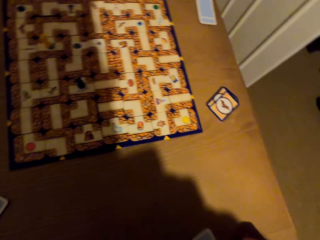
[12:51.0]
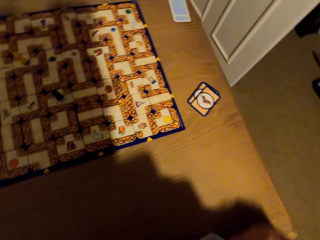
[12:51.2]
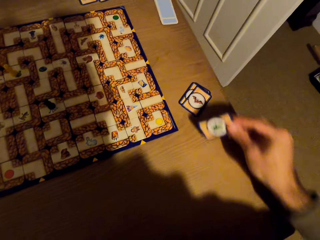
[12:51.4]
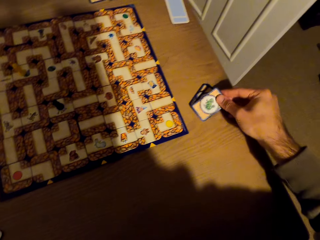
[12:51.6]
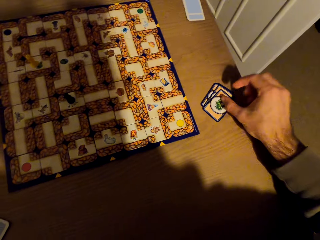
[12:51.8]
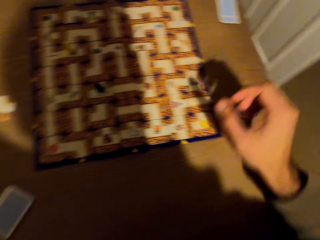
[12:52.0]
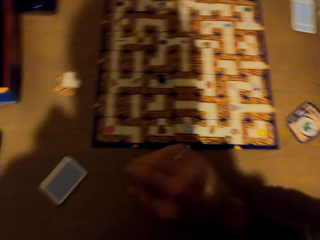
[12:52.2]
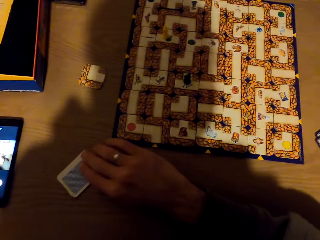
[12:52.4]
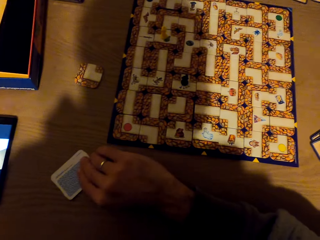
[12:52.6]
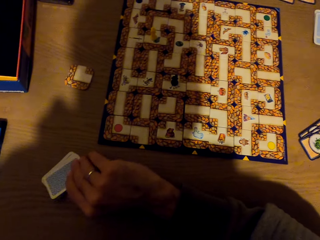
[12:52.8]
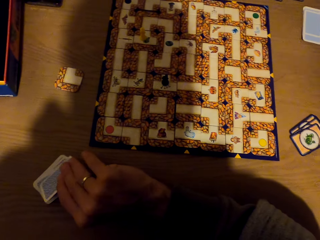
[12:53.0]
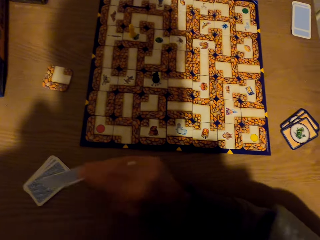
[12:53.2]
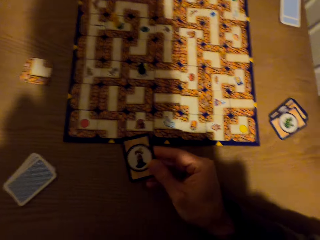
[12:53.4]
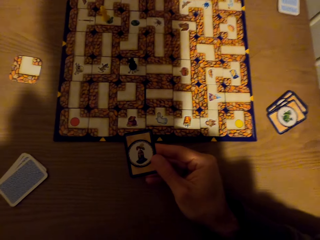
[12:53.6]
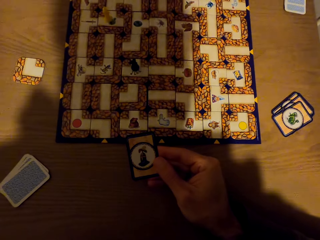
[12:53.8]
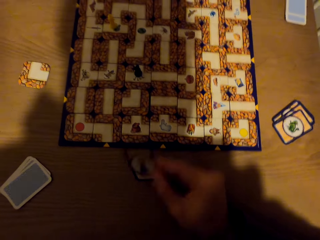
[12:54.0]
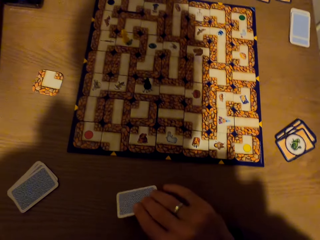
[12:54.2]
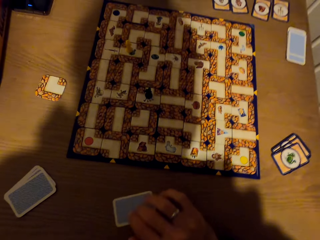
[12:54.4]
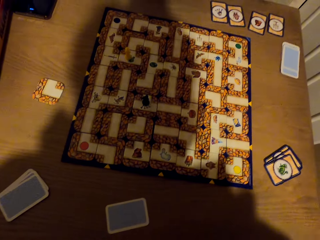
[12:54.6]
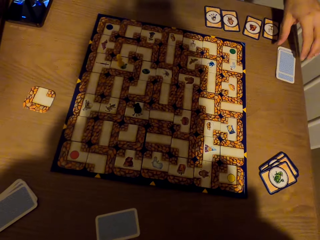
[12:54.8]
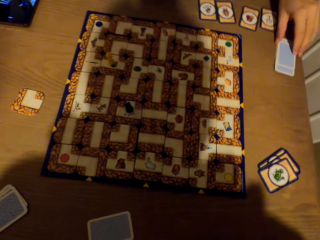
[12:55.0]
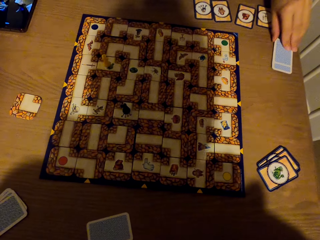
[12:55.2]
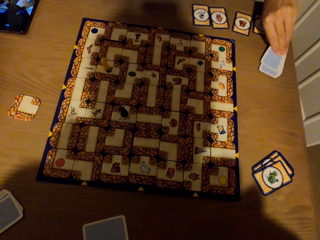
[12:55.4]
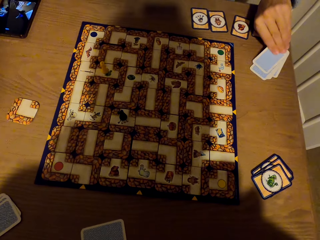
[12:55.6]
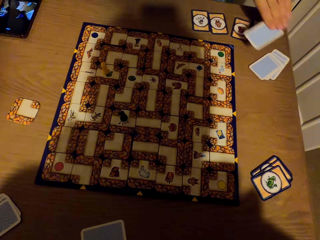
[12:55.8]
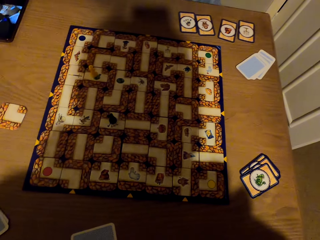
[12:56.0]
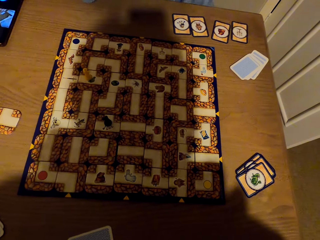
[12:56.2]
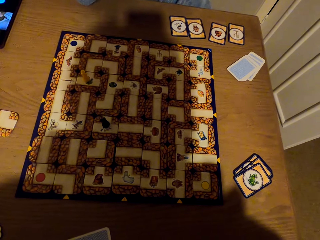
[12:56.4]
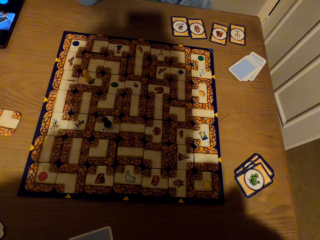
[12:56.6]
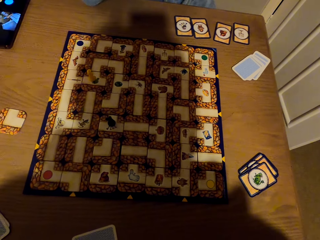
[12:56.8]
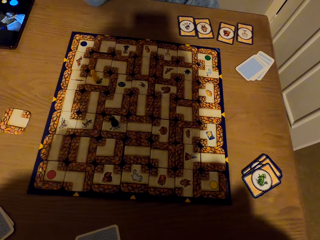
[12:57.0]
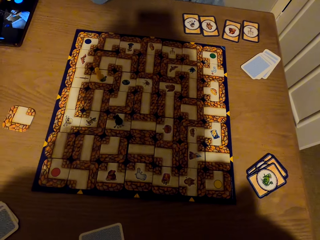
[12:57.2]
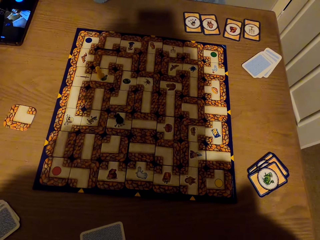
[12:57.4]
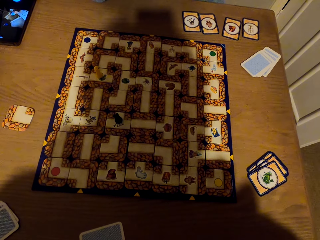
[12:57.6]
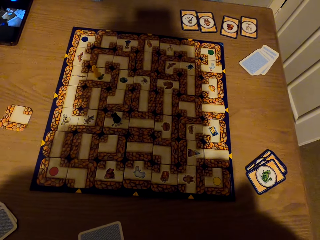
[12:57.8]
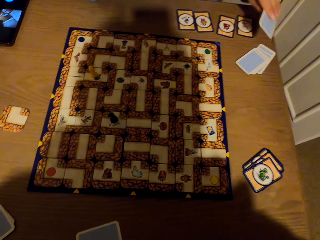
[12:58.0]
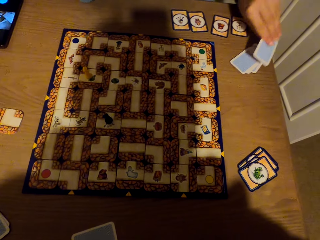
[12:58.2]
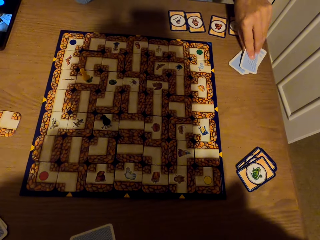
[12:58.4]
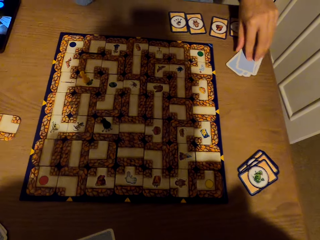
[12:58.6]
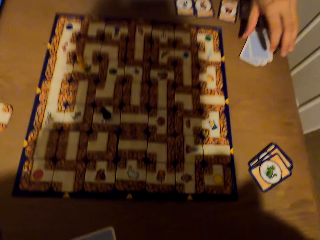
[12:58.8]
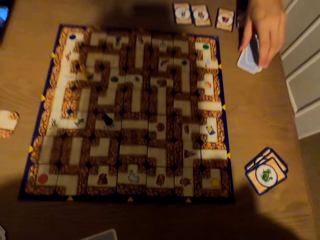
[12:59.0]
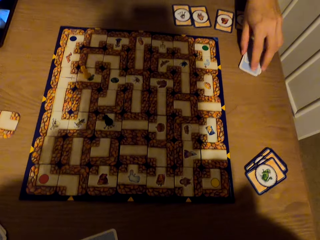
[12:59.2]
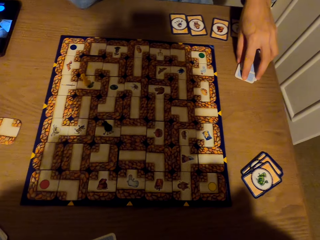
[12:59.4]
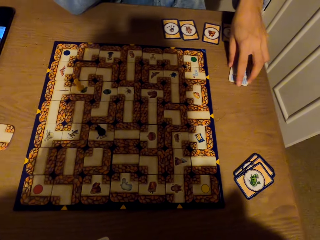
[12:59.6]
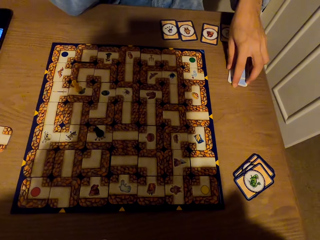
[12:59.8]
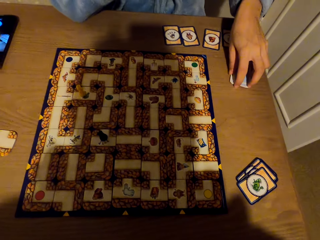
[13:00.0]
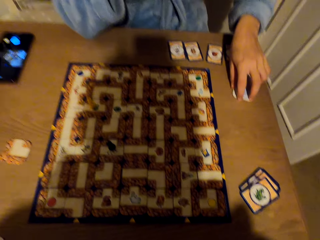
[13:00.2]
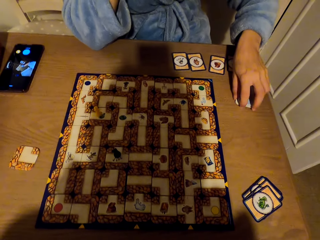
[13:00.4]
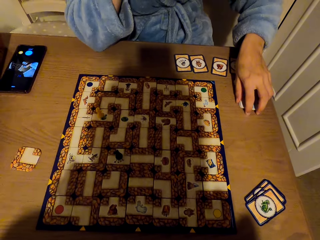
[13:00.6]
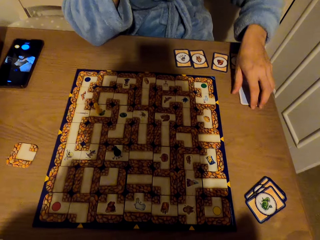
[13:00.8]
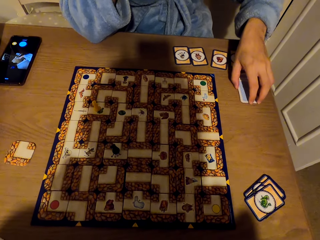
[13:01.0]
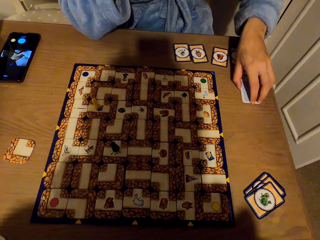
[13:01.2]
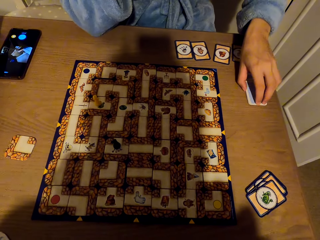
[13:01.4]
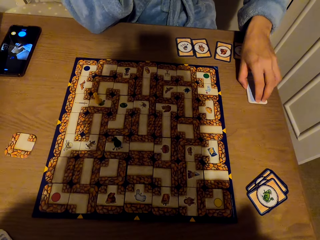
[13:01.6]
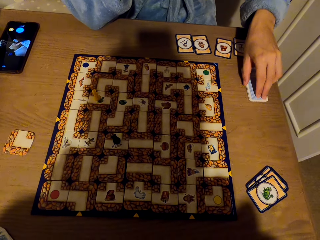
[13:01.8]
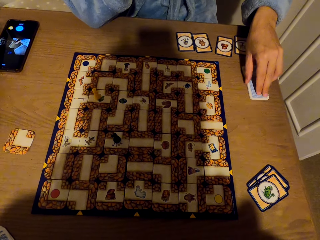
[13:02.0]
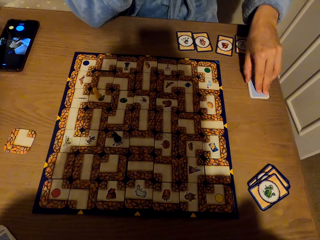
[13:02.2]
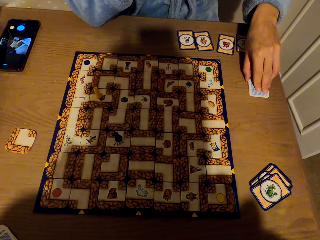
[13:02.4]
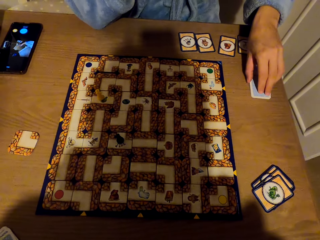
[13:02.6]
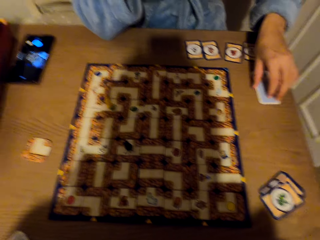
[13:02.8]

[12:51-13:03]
The camera wearer drops the pawn on the labyrinth with the right hand. They pick cards from the table with the right hand. They drop the cards on the table with the right hand. They pick the cards from the table with the right hand. They drop the cards on the table with the right hand. A lady picks a card from the table with the left hand. The camera wearer holds a card. The lady drops the card on the table. The lady holds the card together on the table.

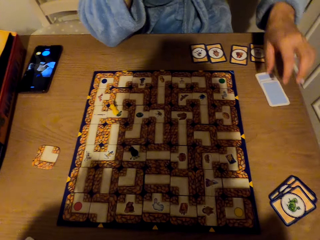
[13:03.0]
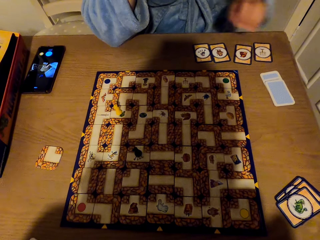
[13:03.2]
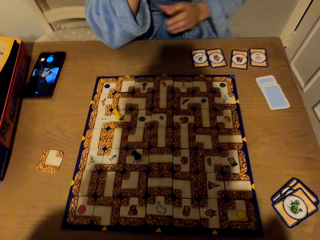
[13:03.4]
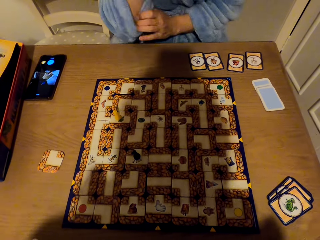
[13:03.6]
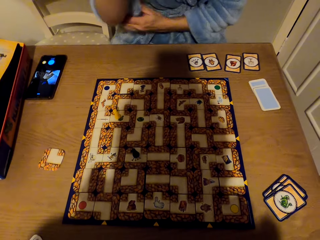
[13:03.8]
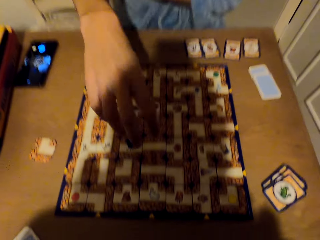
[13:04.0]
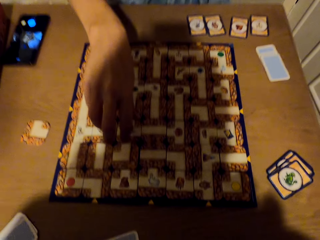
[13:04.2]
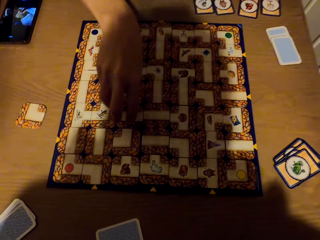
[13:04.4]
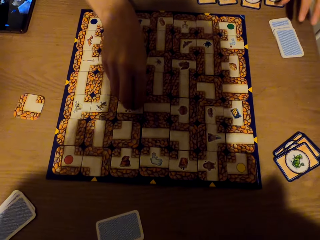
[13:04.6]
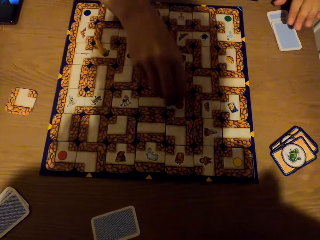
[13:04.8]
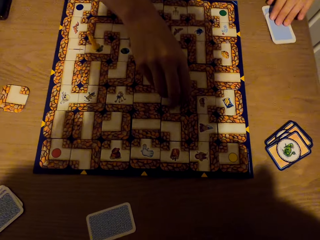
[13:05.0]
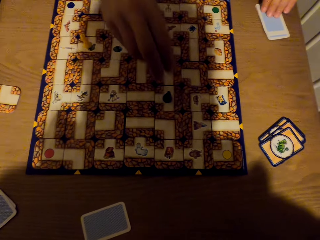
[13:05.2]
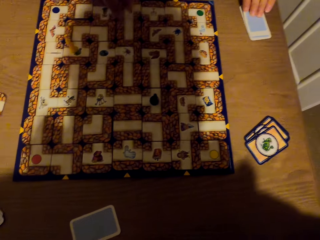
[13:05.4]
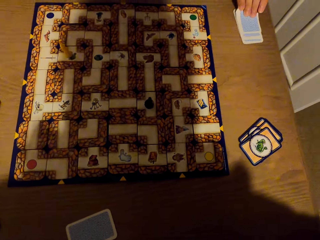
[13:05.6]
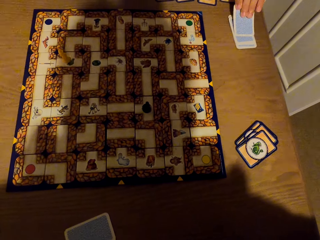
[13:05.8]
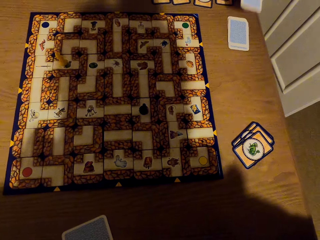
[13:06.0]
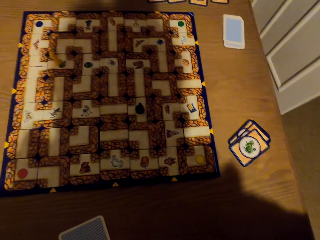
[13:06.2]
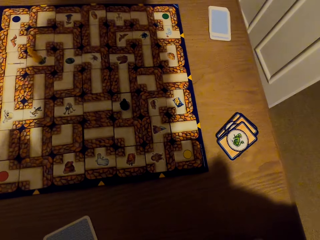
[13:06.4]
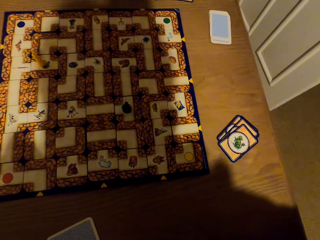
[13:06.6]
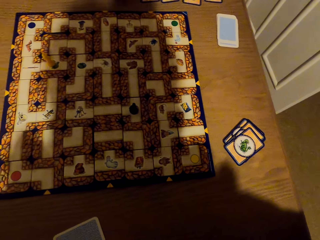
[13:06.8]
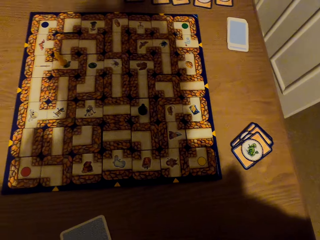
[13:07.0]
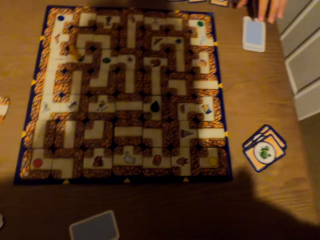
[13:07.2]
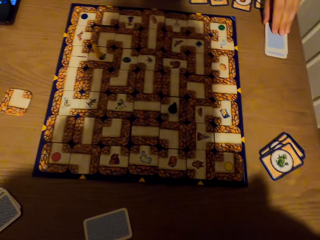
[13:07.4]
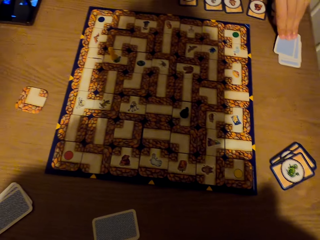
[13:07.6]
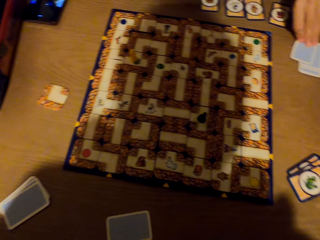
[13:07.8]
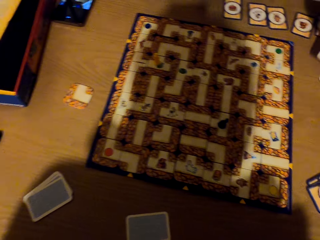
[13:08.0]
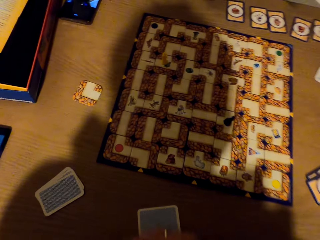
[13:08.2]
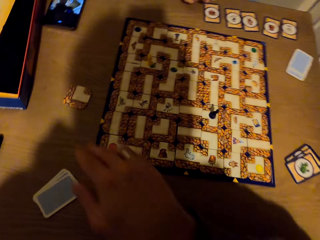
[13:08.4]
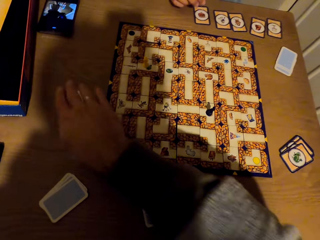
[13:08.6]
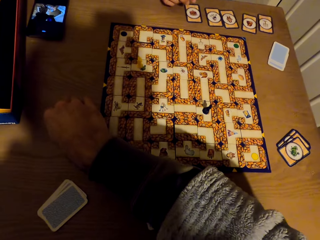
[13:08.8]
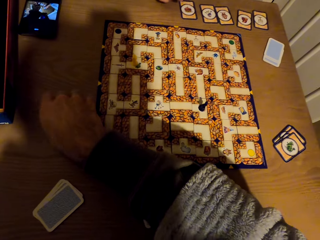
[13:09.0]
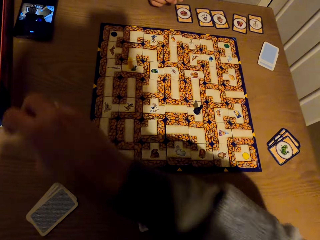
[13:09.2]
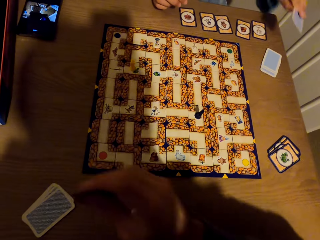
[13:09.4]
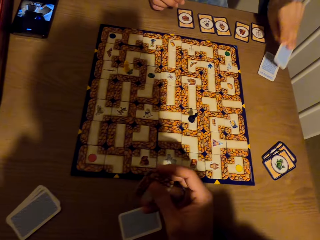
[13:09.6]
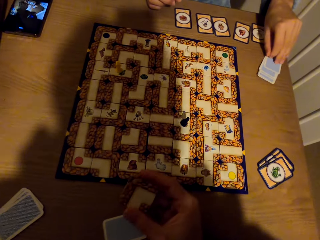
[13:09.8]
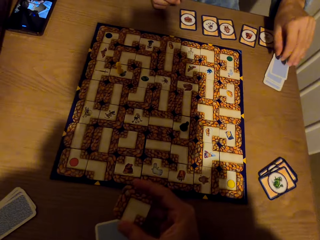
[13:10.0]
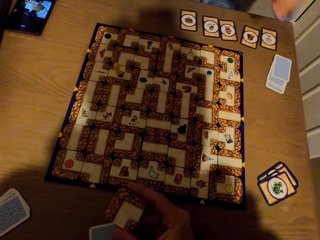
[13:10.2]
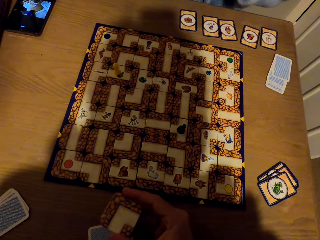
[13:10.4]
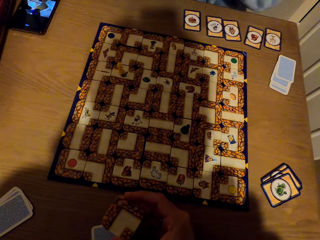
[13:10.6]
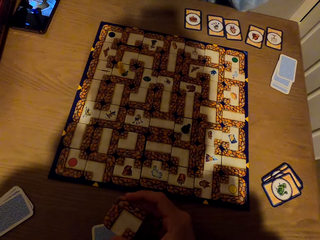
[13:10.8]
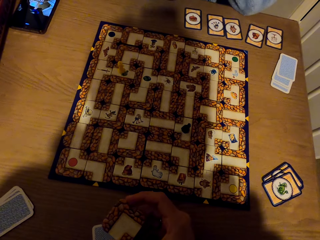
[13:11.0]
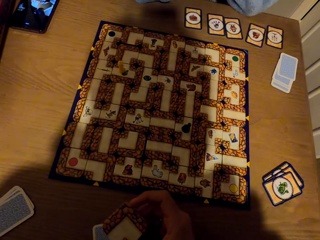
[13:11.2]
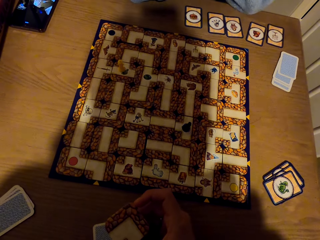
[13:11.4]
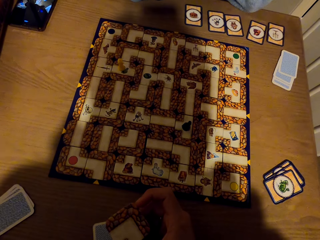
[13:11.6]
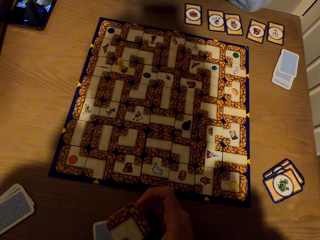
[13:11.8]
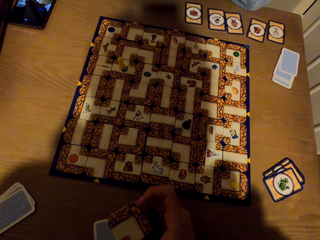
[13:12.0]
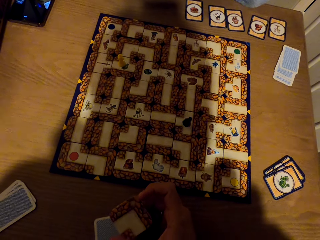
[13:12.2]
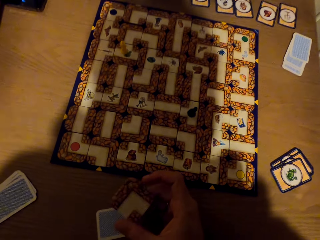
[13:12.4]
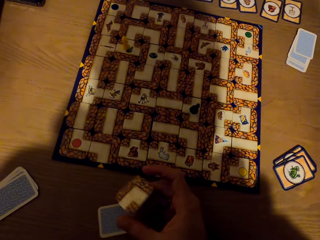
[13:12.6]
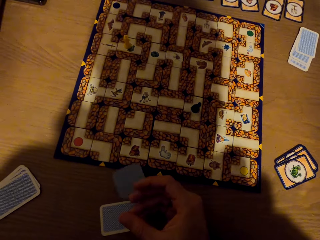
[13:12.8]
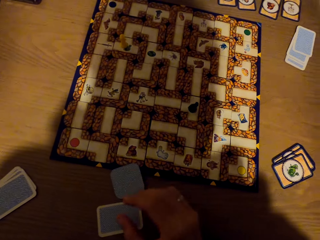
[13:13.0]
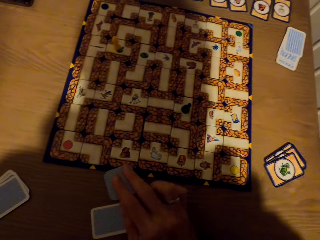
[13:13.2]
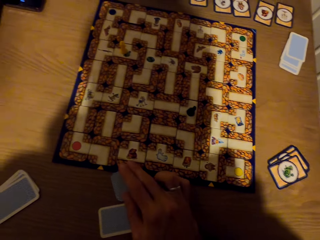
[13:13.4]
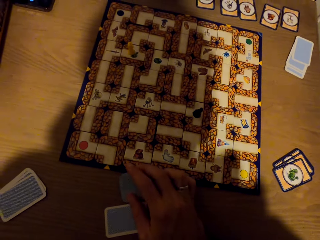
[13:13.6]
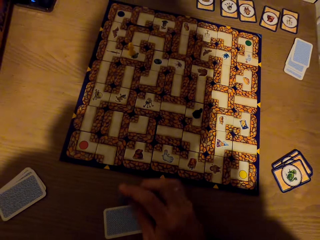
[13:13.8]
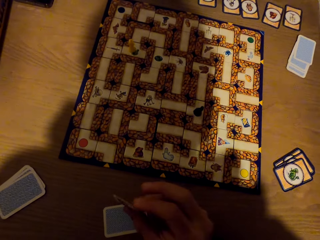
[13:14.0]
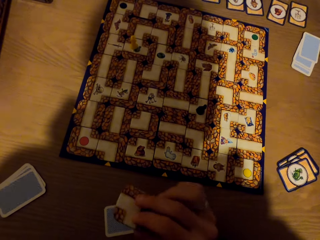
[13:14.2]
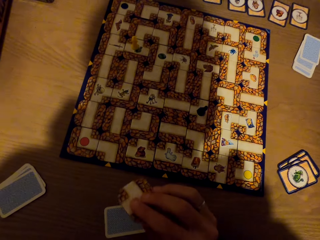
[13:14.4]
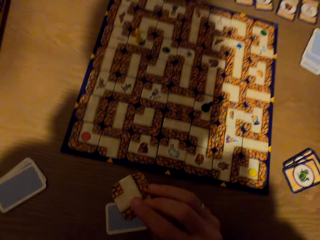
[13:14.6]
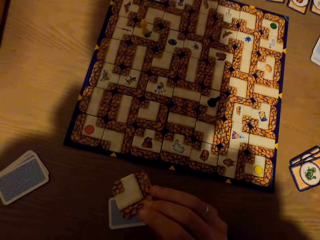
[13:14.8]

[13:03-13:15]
A lady folds the cloth with the left hand and picks a pawn from the labyrinth board with the right hand. The lady moves something and drops the pawn on the labyrinth with the right hand. The lady picks a card from the table with the left hand. The camera wearer picks cards from the table with the right hand. The lady puts the card down.
